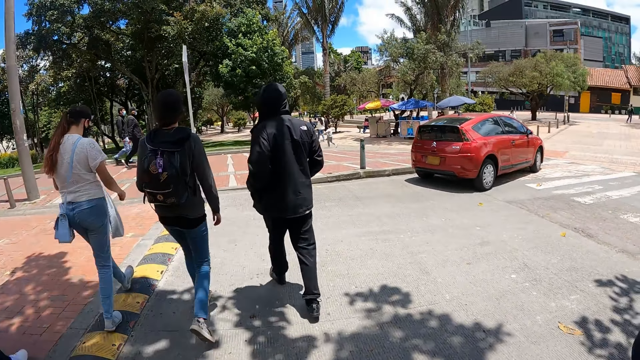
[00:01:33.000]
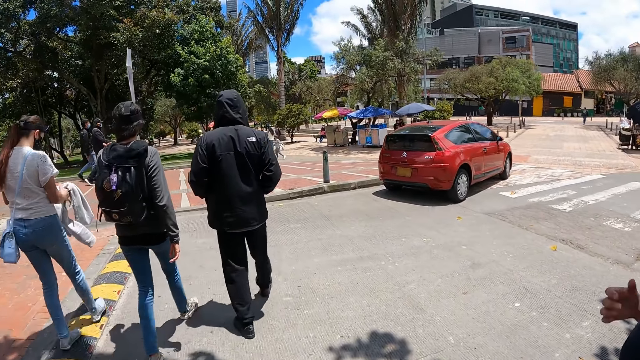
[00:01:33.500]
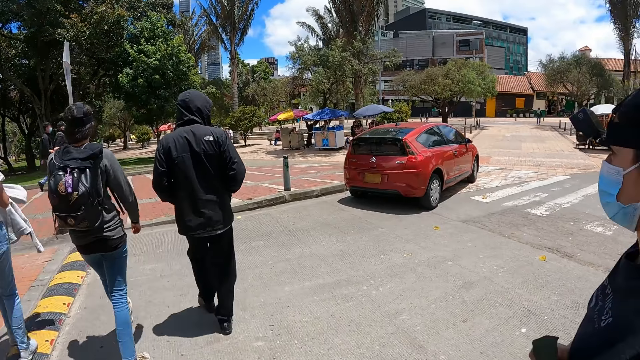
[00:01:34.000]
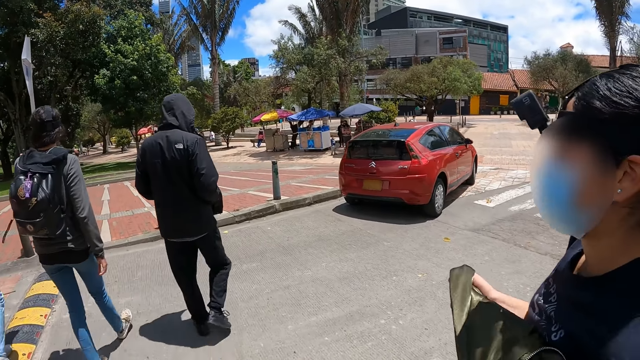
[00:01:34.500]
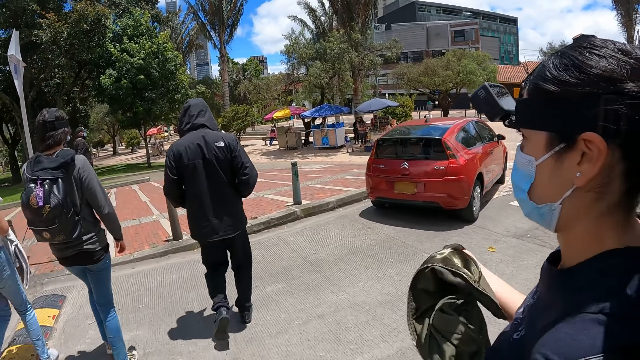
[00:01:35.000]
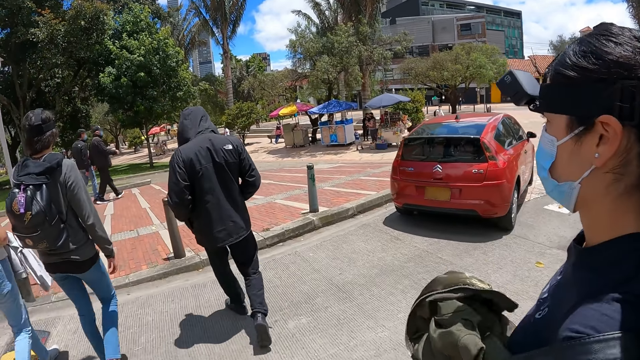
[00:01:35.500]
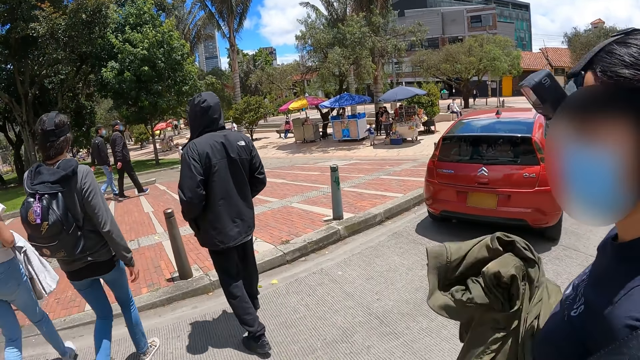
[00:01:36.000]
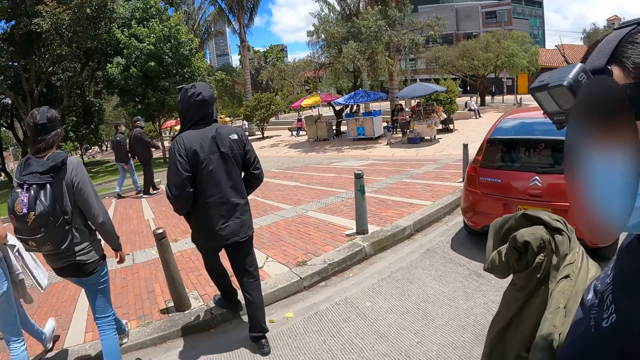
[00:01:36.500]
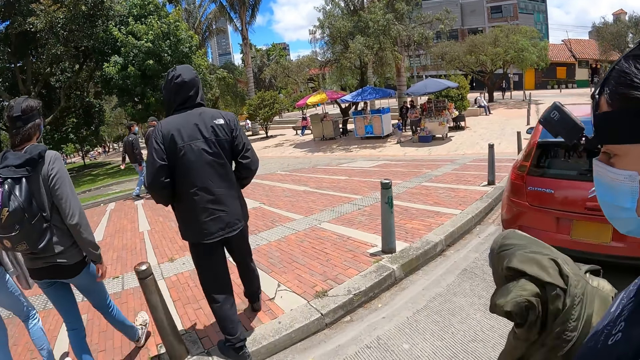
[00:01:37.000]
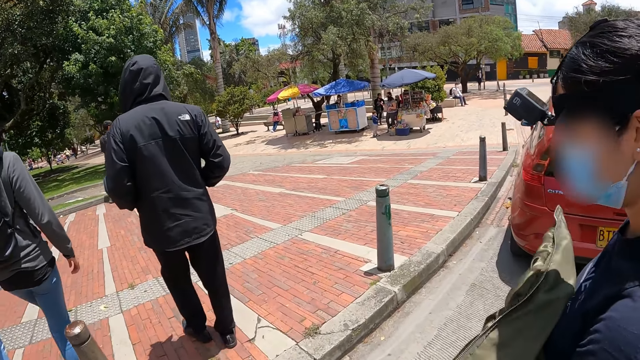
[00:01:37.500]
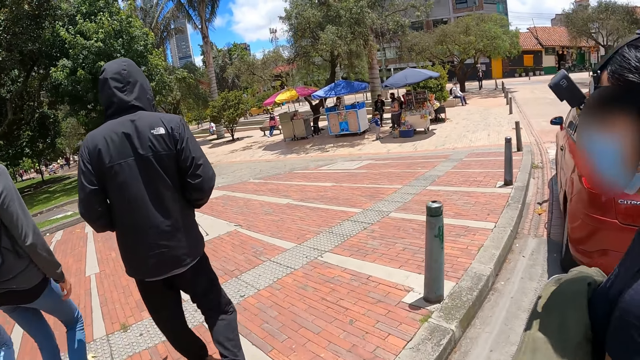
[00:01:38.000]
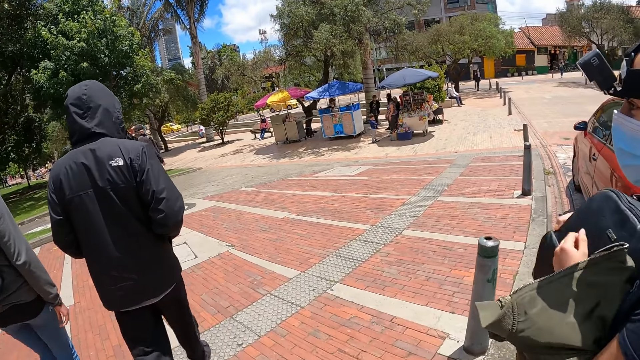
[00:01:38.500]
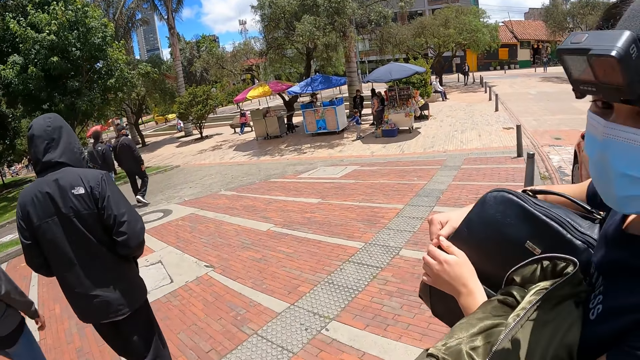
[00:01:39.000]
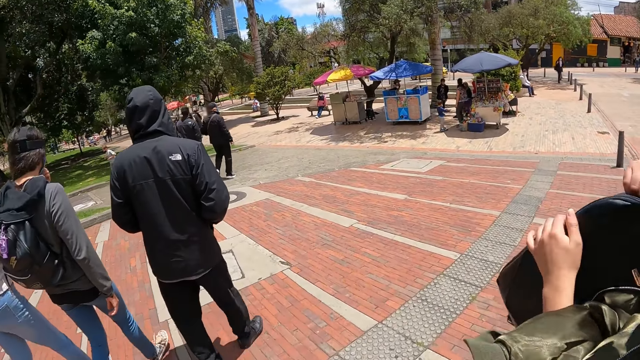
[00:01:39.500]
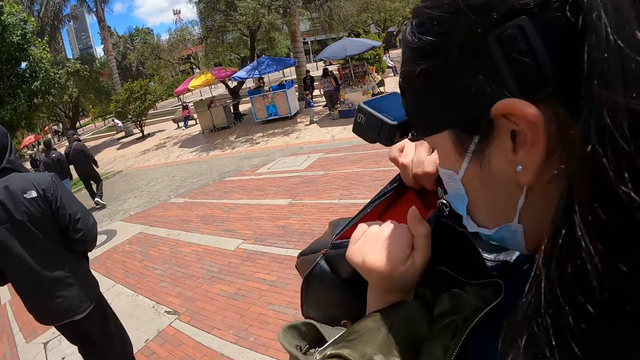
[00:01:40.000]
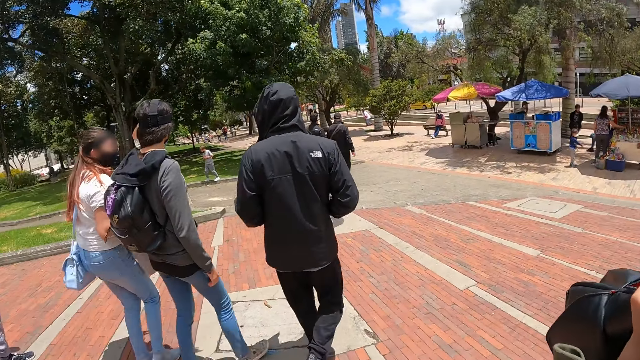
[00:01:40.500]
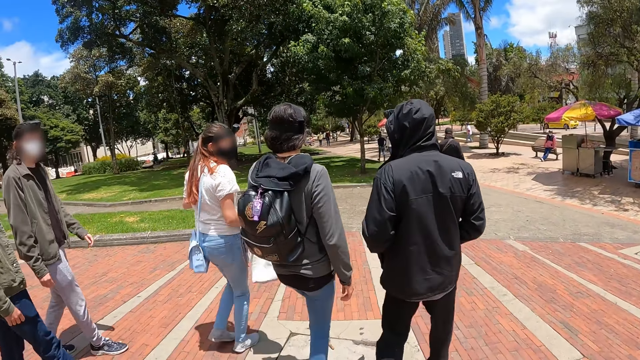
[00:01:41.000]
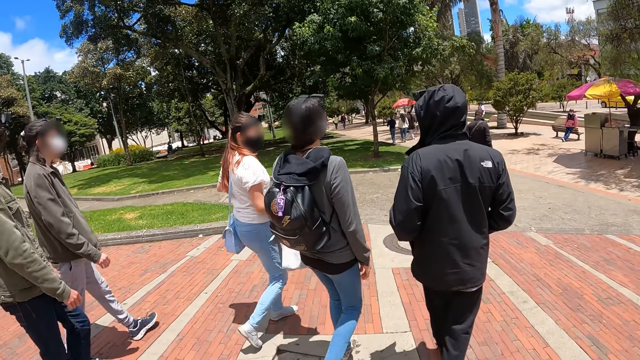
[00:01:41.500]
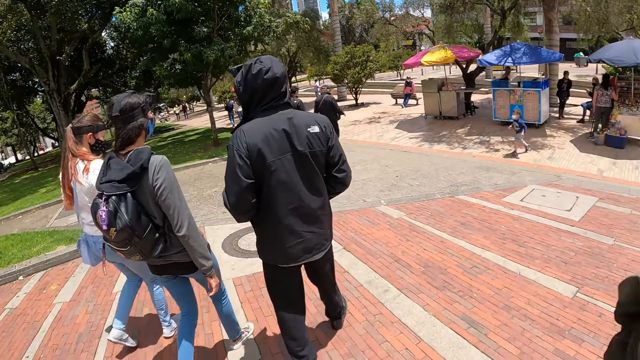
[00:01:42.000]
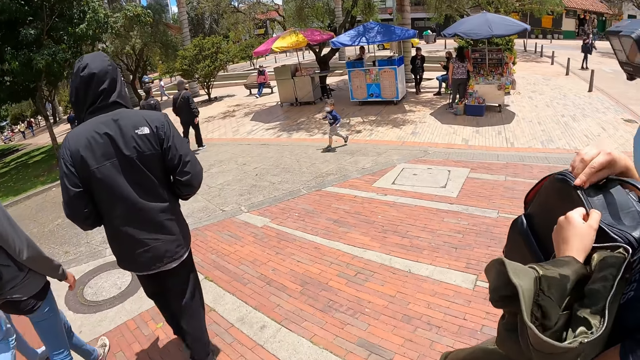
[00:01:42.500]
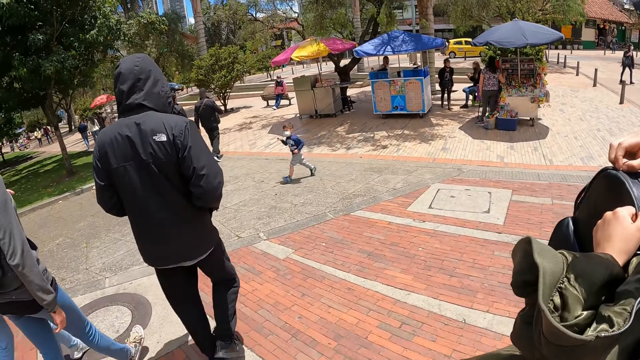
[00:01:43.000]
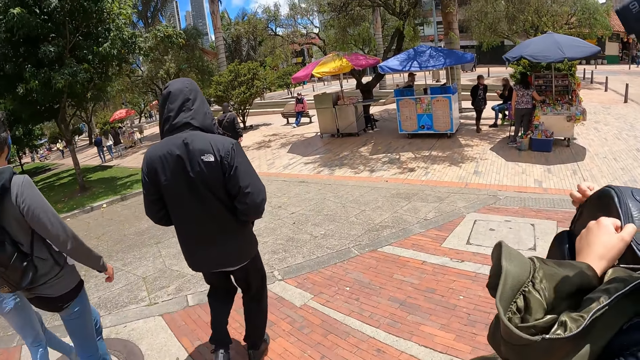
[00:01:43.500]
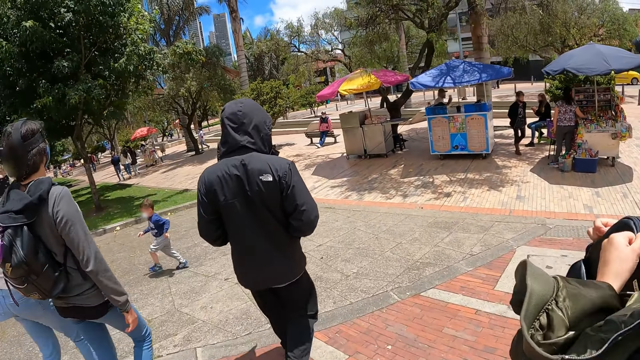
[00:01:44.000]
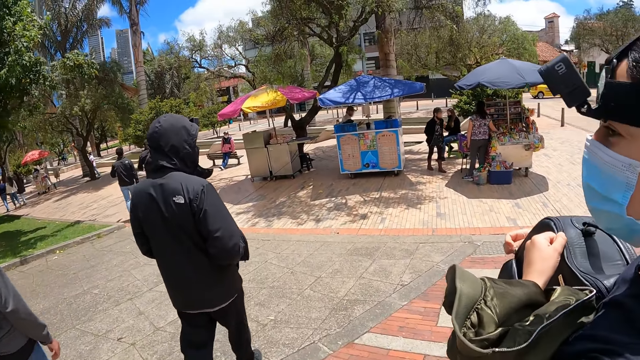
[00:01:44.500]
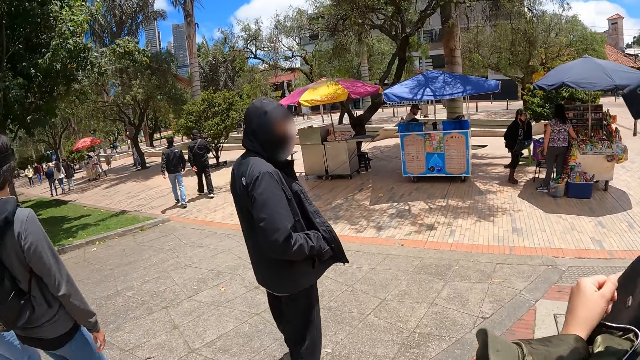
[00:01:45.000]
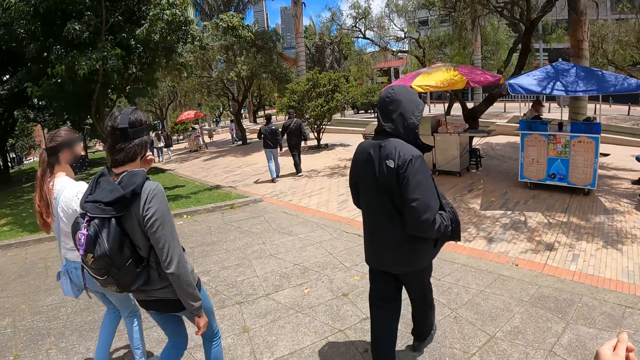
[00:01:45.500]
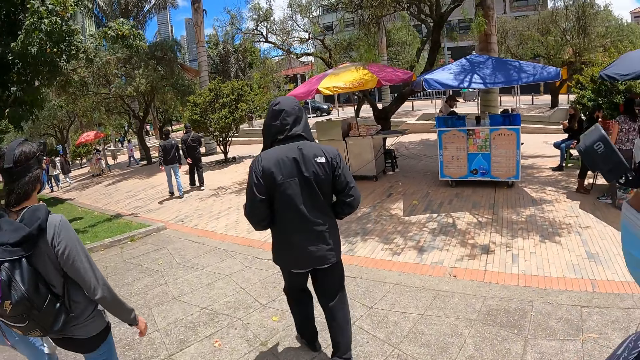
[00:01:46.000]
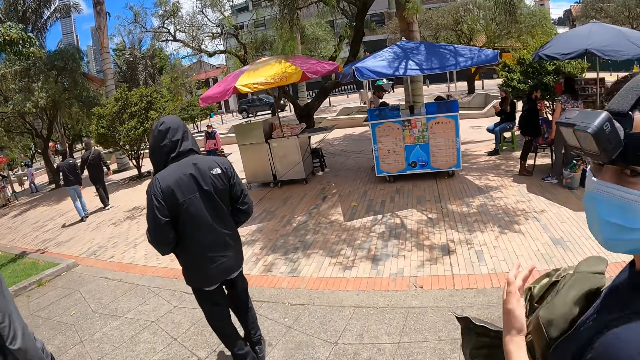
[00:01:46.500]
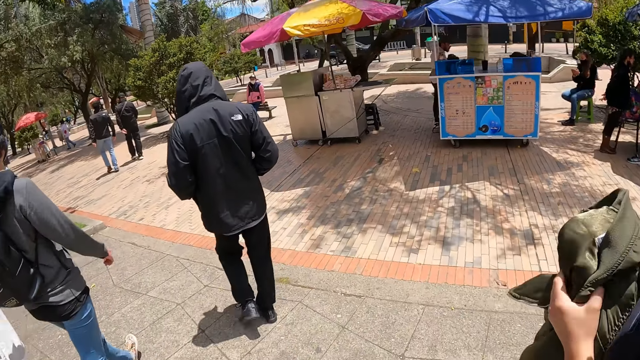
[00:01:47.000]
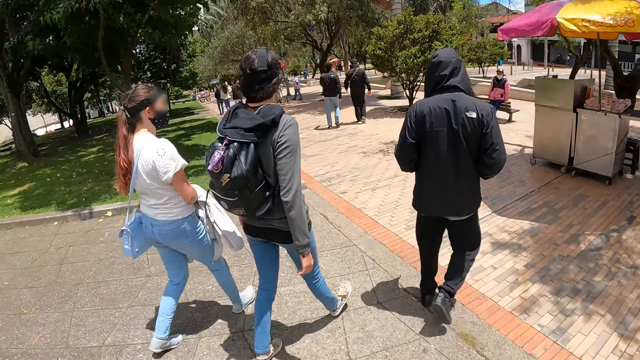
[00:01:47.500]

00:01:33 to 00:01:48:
A person opens the bag. The camera wearer walks across the pavement. They close the bag.

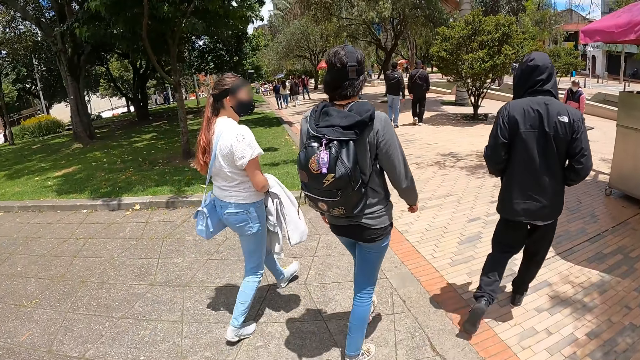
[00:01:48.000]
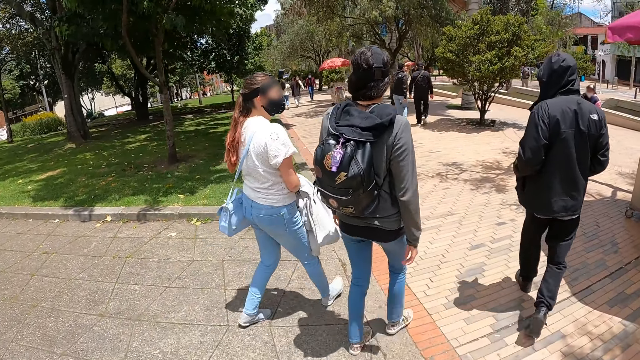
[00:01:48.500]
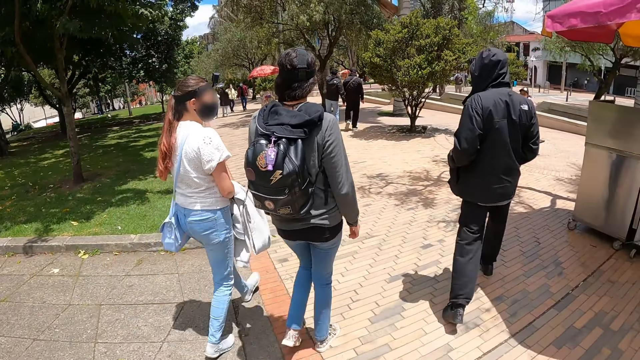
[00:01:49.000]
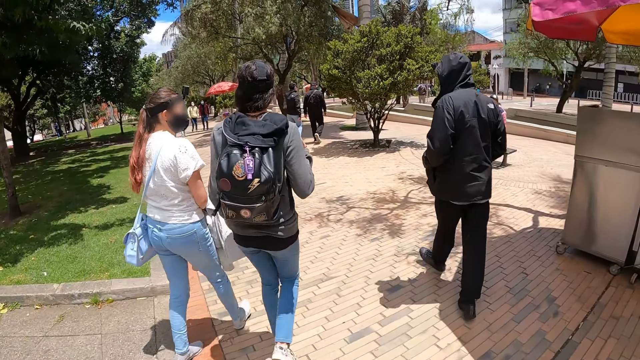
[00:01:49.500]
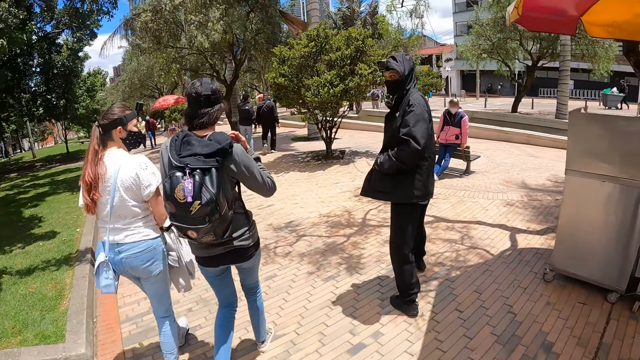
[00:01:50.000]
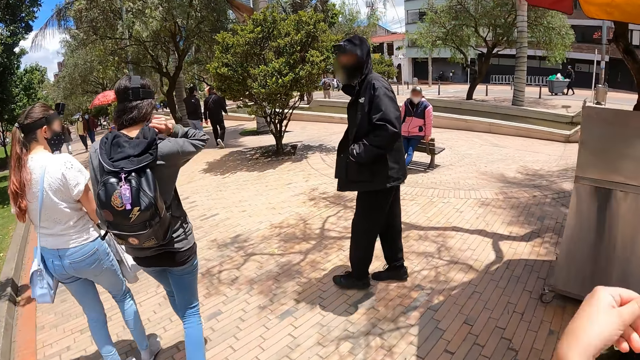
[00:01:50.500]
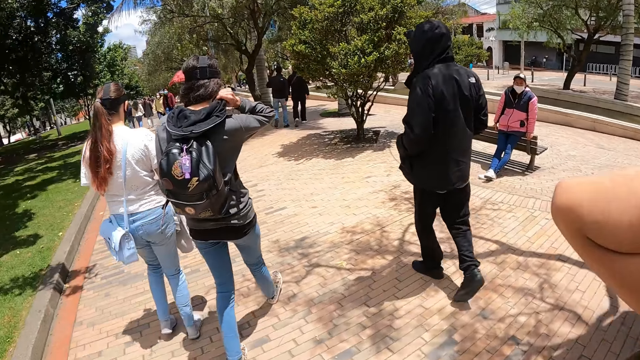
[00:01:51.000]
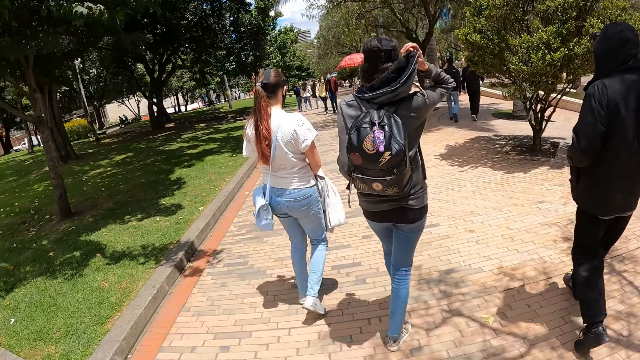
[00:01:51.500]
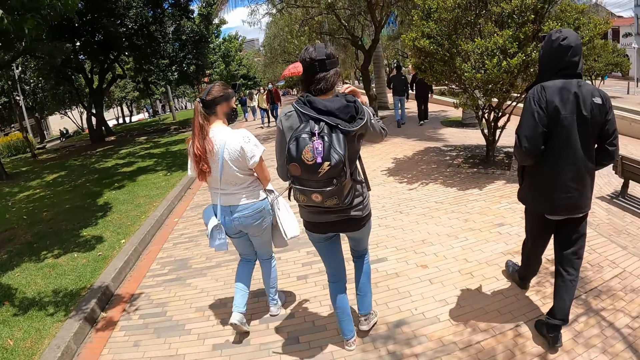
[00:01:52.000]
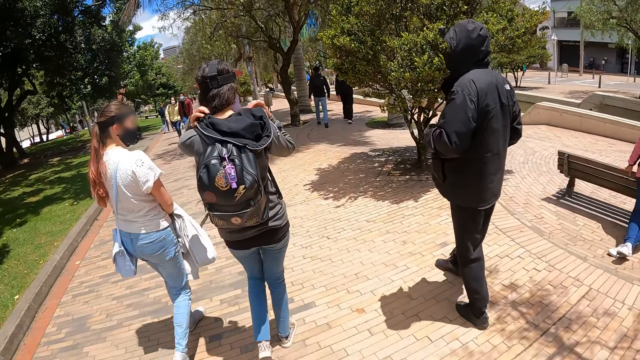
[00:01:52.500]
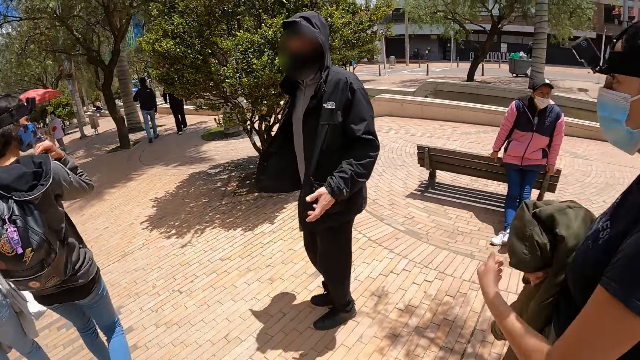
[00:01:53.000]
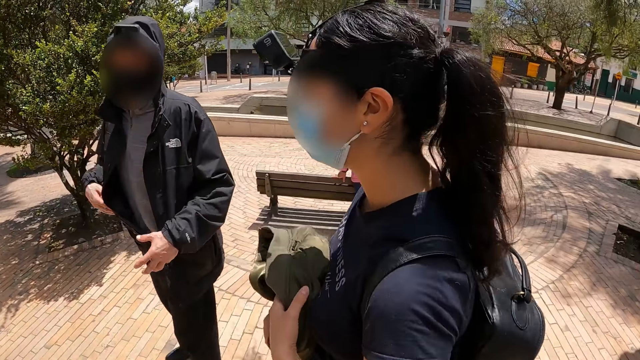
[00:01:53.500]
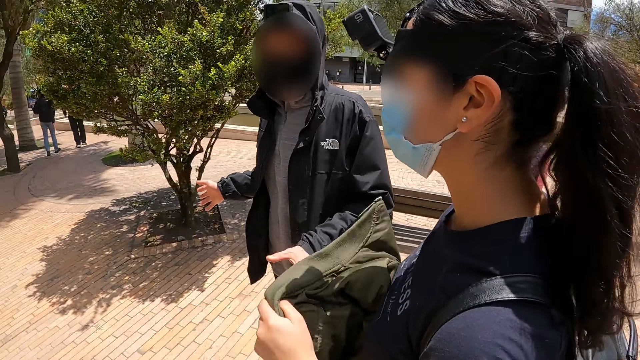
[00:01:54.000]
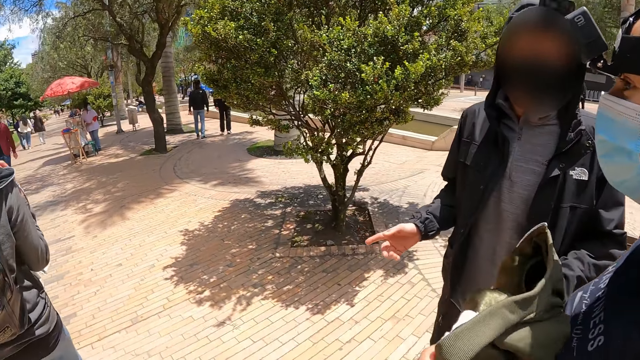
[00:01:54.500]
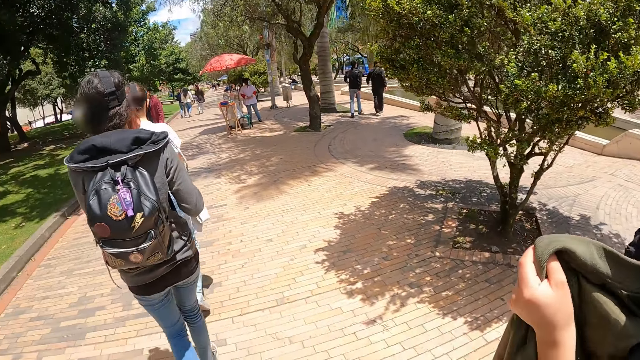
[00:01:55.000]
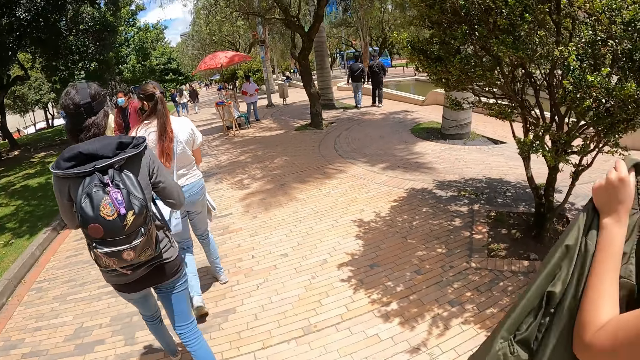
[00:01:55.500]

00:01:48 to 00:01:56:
The camera wearer walks on the side lane. A person talks to the camera wearer.
